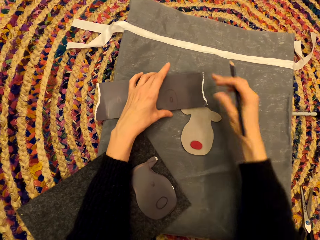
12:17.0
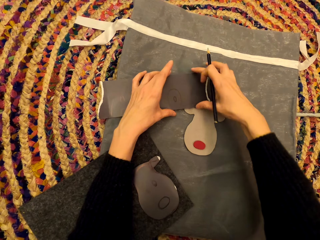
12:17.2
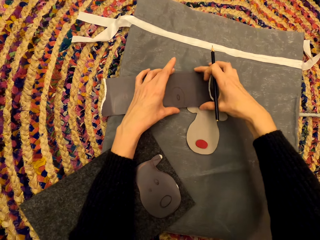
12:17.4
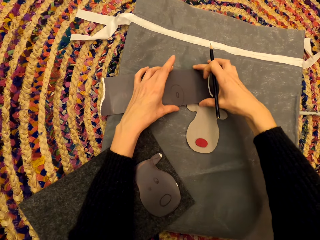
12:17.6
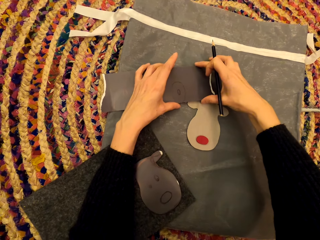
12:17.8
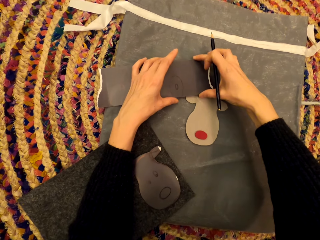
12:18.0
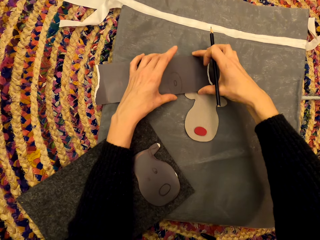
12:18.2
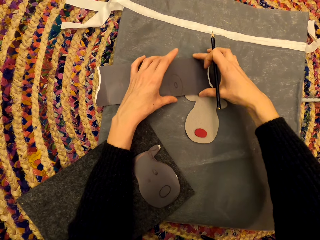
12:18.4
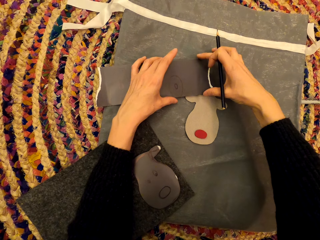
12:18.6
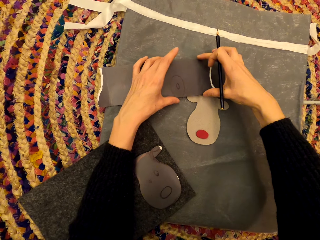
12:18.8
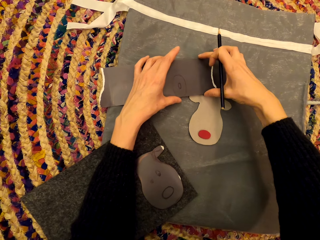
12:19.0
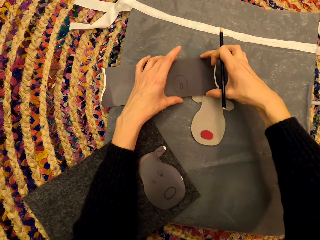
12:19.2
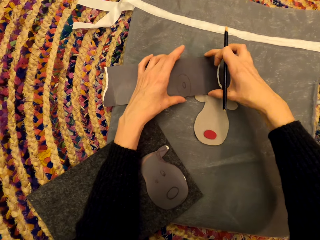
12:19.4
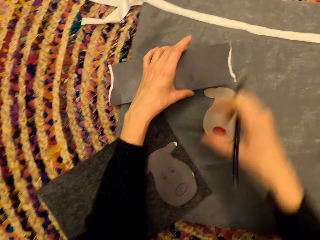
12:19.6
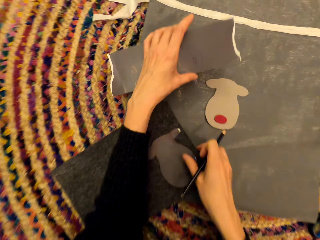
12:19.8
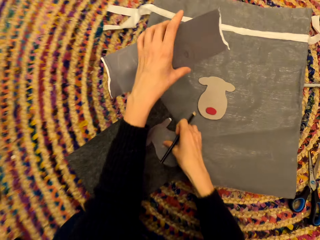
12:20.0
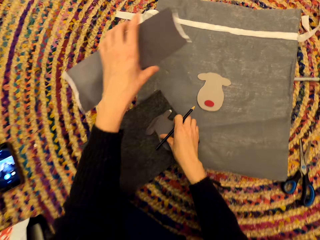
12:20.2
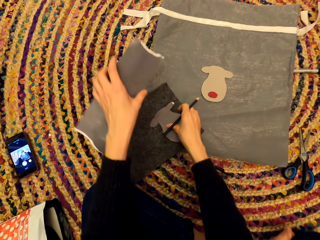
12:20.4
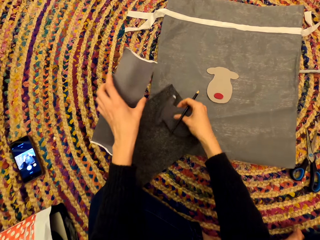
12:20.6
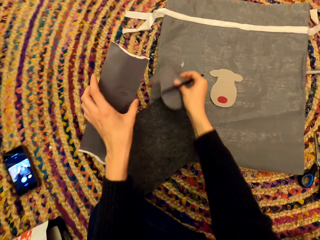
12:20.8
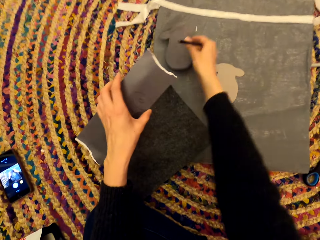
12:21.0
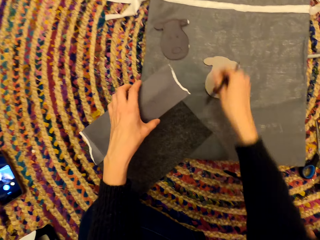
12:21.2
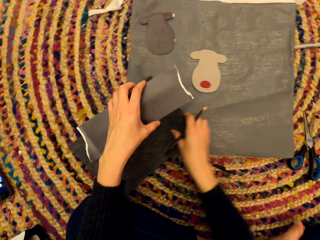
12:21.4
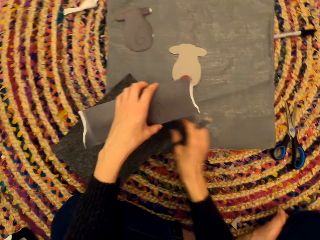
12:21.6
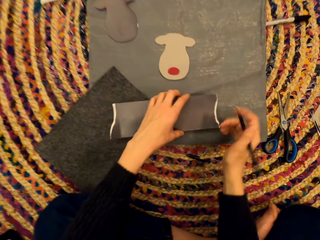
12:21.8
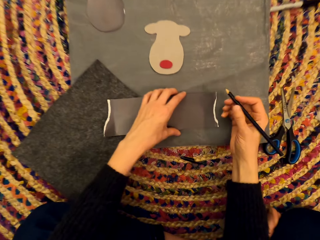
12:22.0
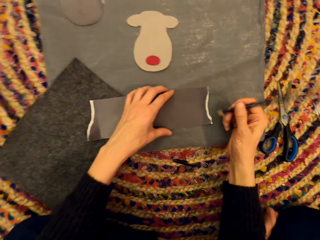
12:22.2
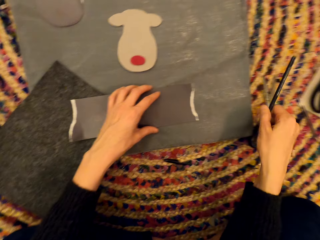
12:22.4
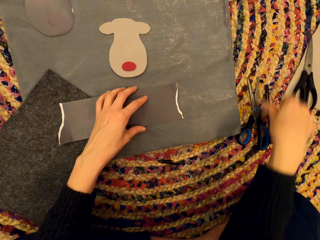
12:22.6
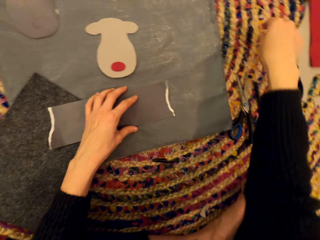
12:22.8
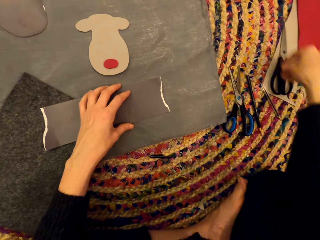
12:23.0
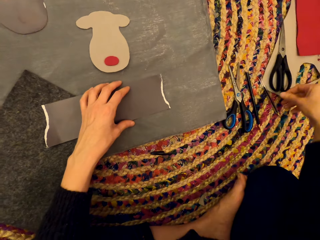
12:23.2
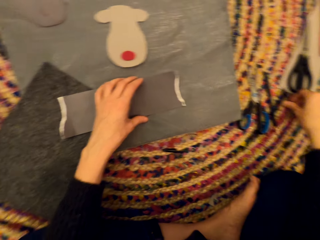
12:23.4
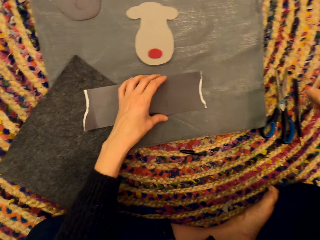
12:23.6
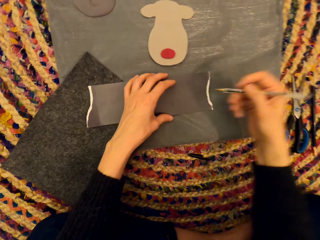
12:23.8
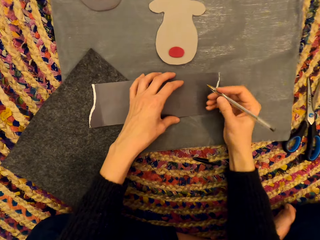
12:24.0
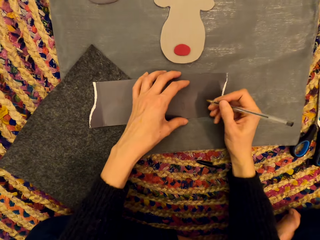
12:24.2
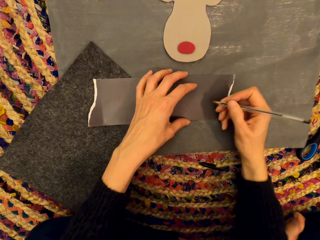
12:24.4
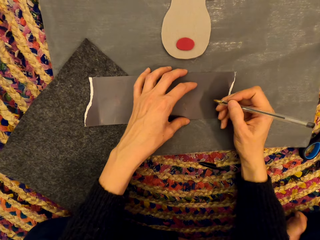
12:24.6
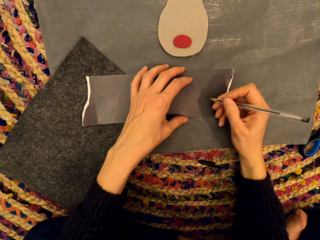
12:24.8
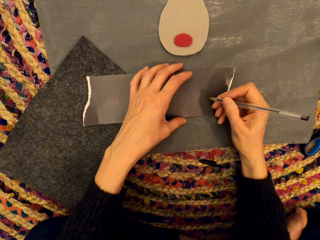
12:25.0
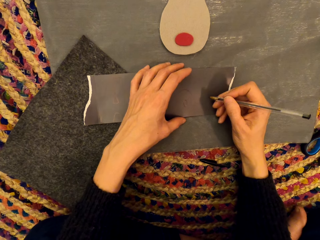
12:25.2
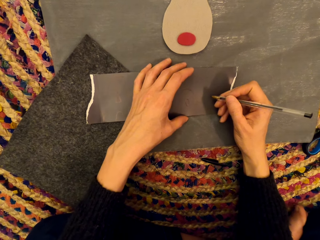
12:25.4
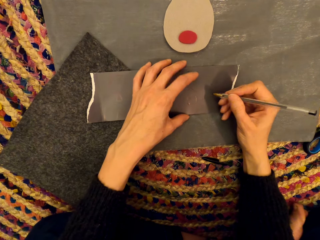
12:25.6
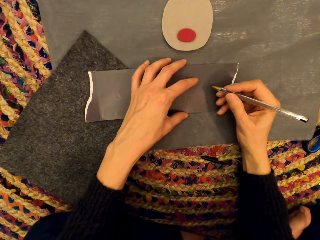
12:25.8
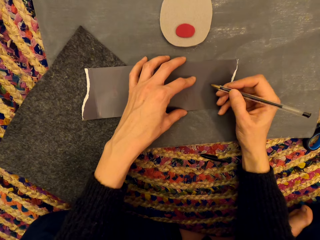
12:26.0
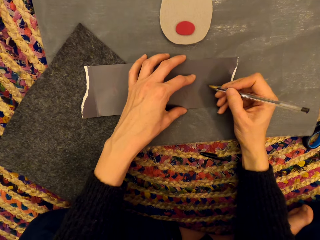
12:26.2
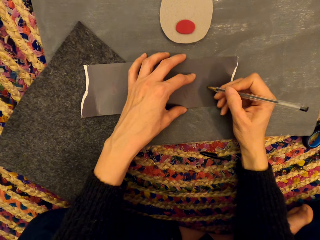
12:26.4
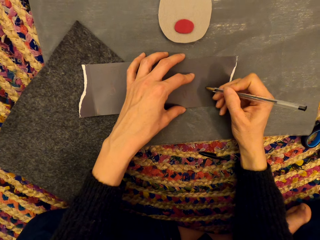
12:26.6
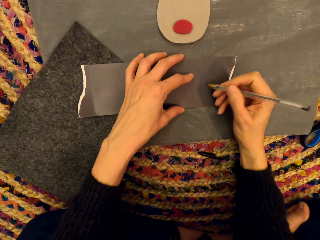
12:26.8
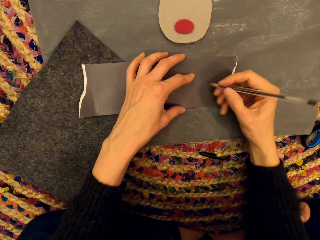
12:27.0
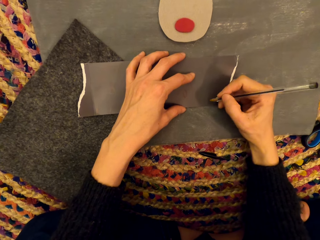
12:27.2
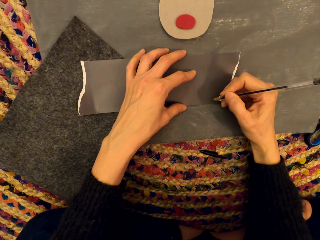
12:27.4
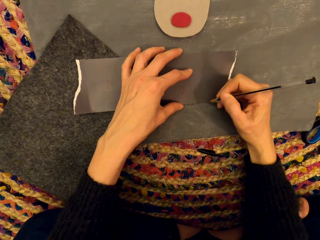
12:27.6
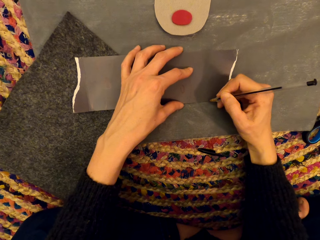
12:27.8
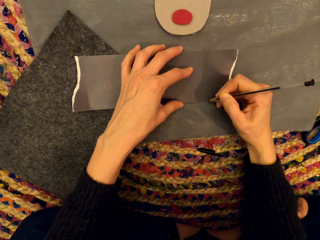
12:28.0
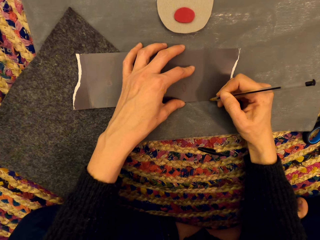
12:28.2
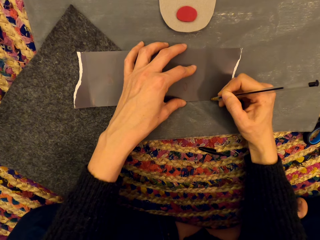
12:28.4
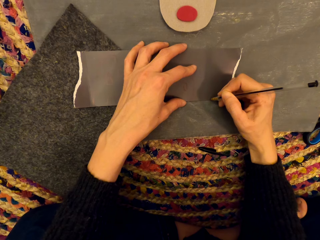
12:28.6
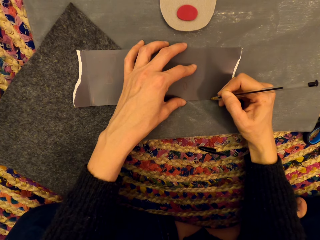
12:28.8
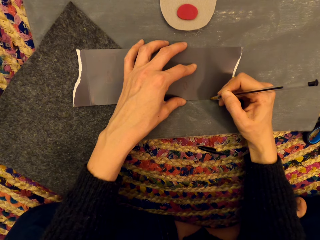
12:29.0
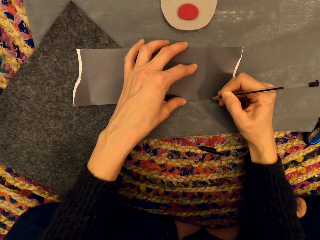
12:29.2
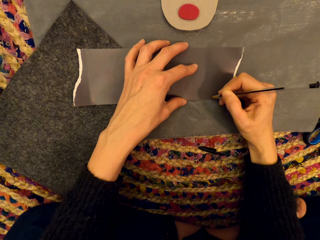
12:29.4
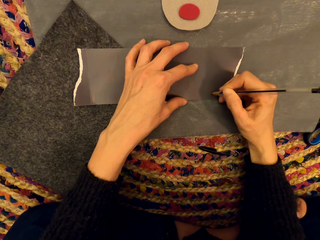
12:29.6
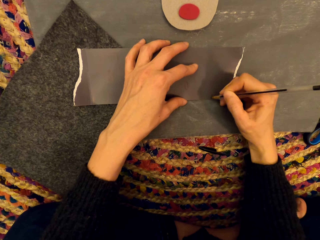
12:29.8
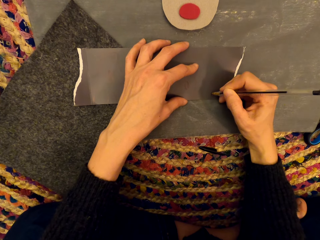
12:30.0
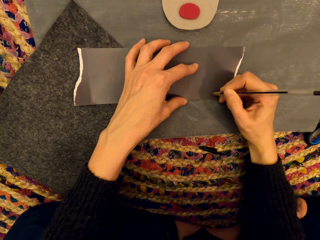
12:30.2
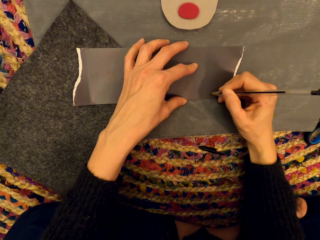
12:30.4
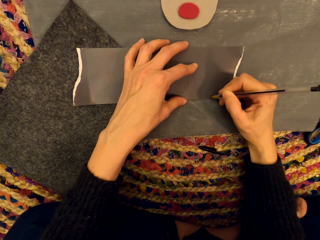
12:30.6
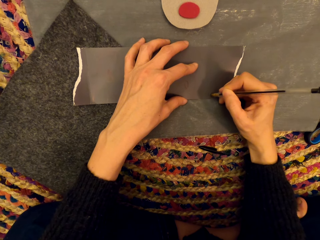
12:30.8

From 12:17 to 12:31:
The camera wearer measures the paper. They lift the paper. They drop the paper art. They drop the paper. They drop the pen. They pick up the pen. They draw.

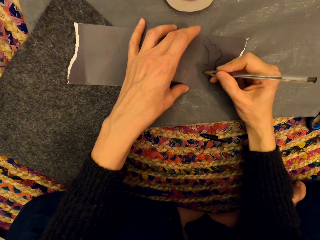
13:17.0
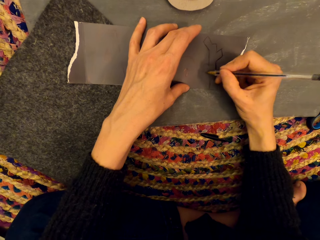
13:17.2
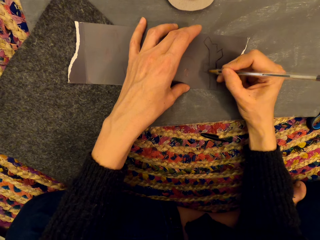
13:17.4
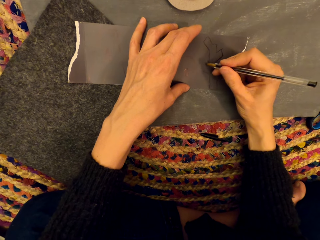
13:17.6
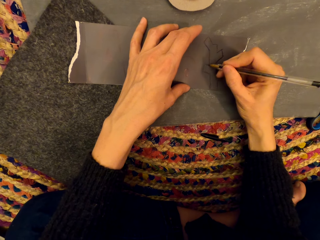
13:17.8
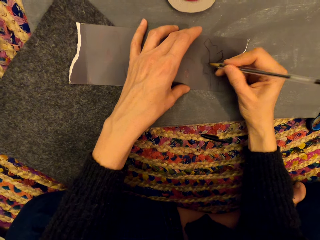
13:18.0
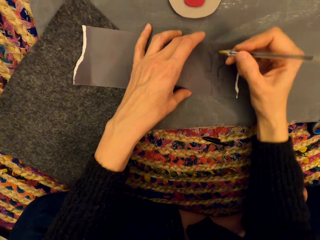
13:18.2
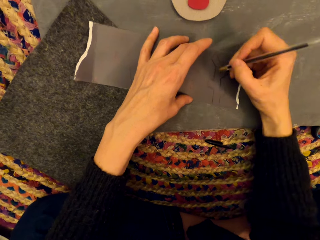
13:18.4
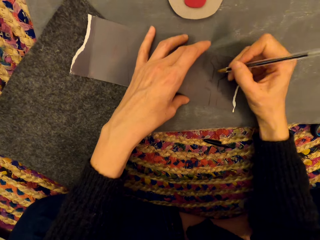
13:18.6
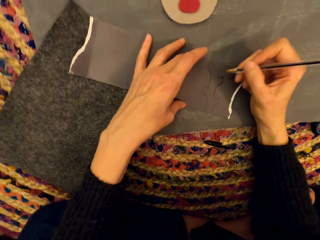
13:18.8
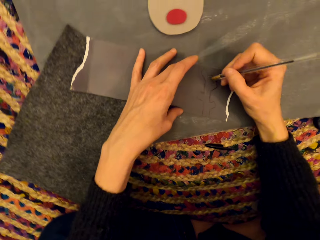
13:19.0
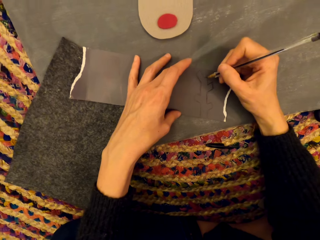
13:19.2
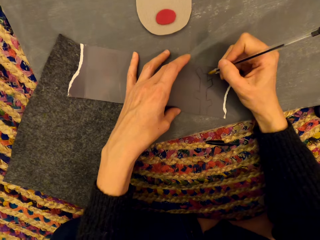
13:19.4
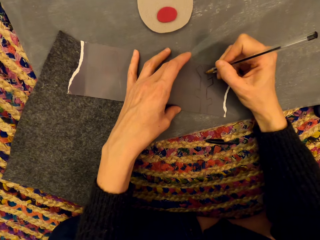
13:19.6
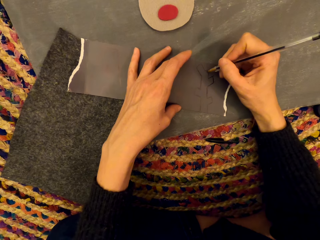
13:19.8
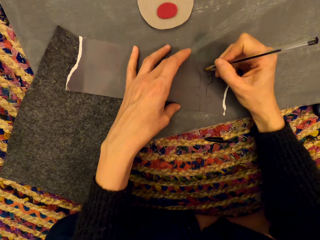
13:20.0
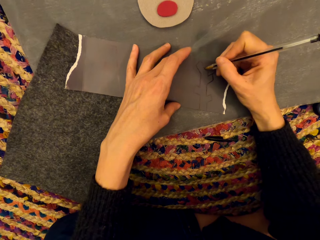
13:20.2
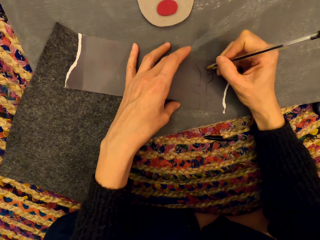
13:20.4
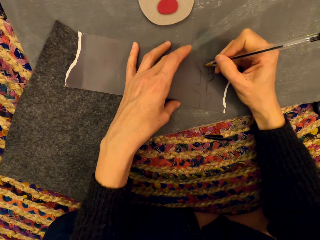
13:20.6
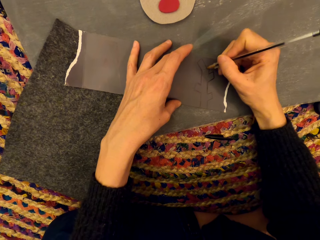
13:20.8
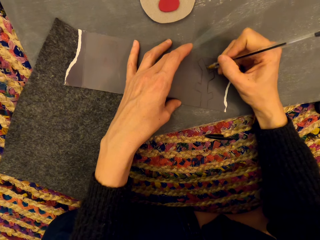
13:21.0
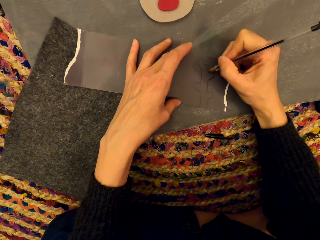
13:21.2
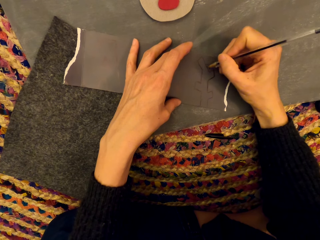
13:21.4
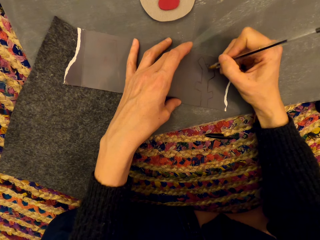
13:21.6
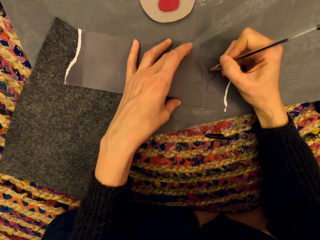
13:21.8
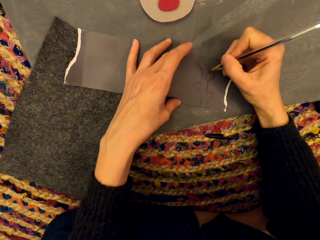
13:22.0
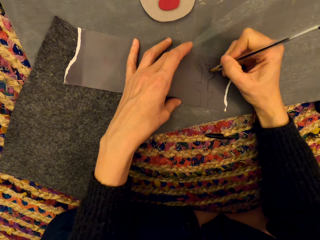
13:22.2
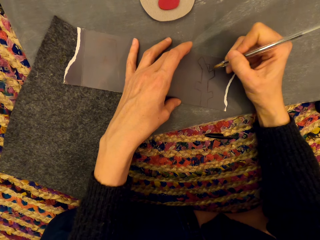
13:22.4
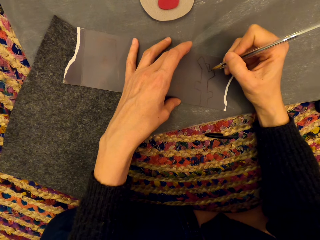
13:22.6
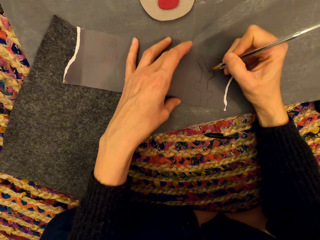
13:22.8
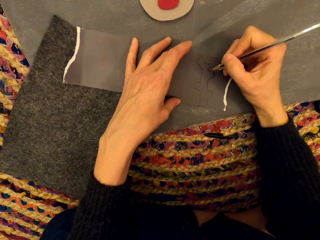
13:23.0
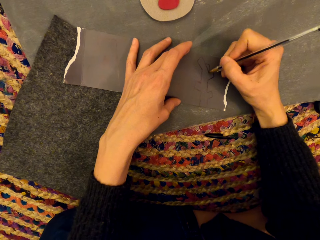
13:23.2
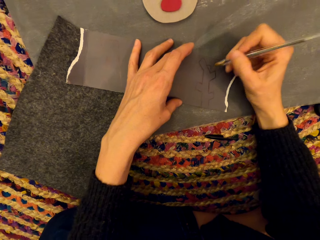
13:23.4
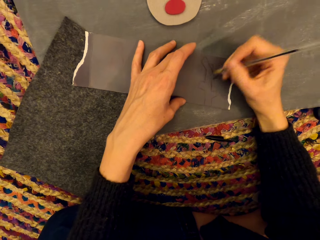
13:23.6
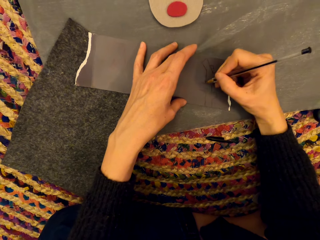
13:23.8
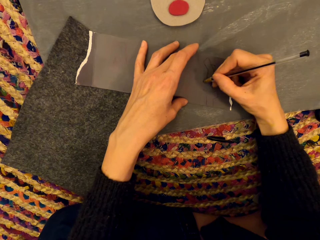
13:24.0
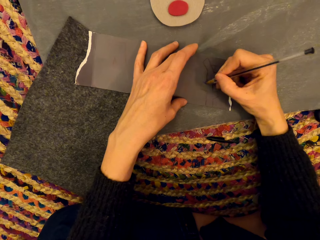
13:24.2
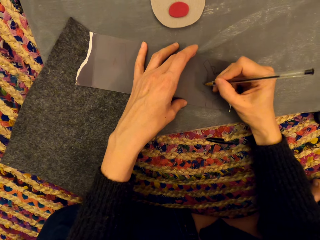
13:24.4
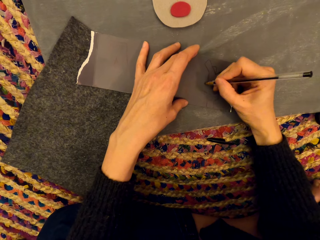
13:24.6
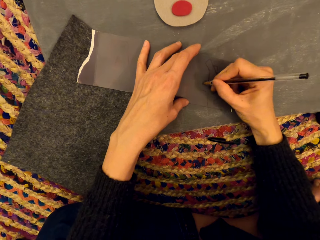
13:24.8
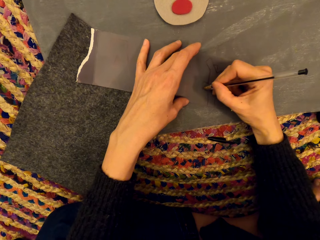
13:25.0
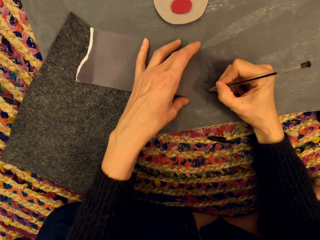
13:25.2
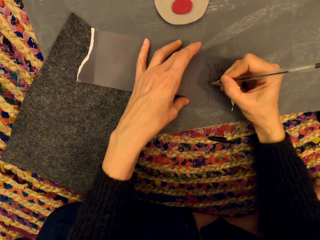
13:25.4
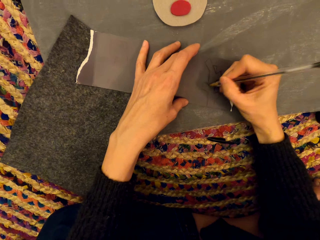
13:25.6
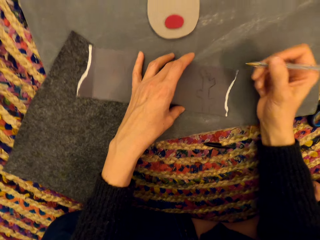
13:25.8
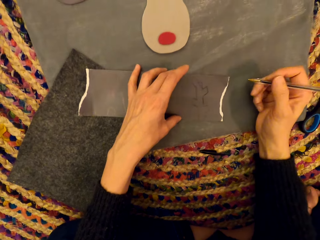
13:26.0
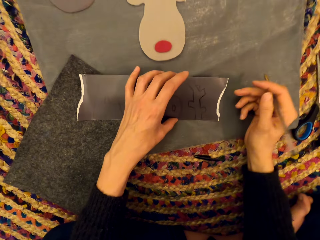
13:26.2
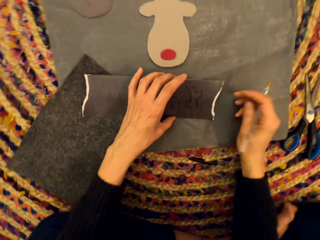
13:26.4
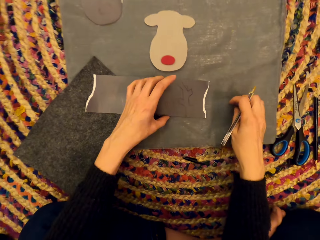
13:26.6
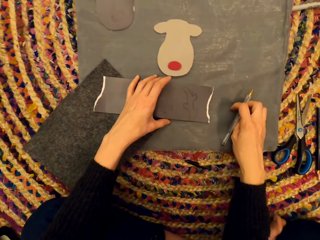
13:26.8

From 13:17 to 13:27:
The camera wearer turns the paper. They draw.
